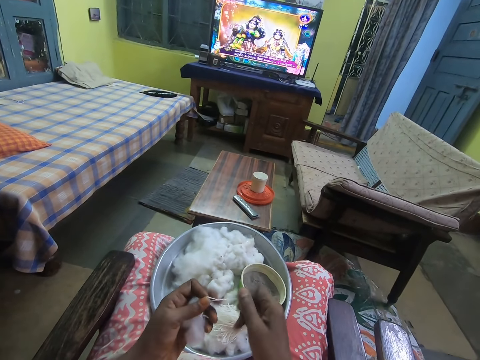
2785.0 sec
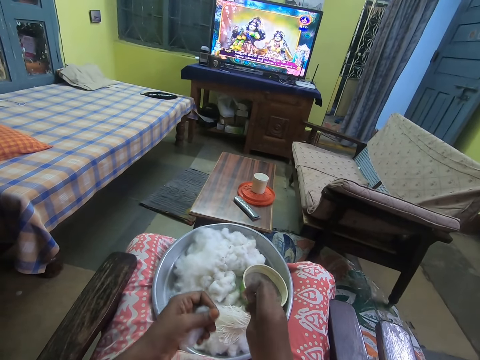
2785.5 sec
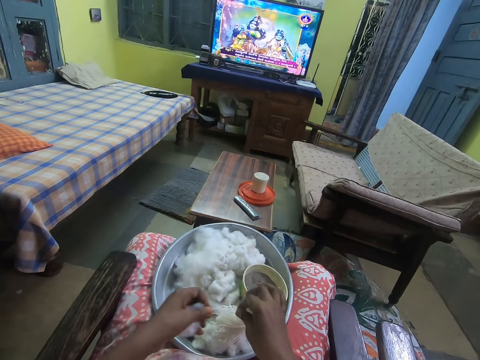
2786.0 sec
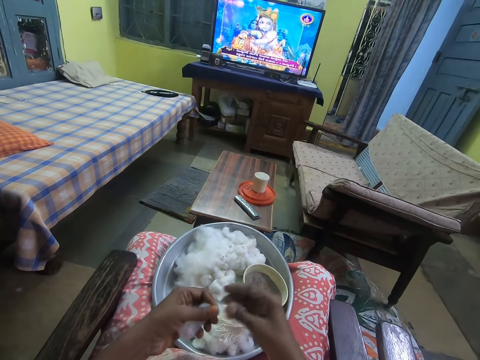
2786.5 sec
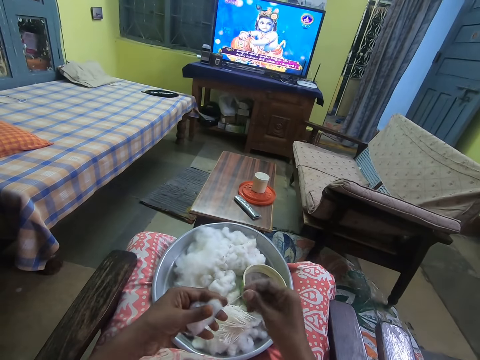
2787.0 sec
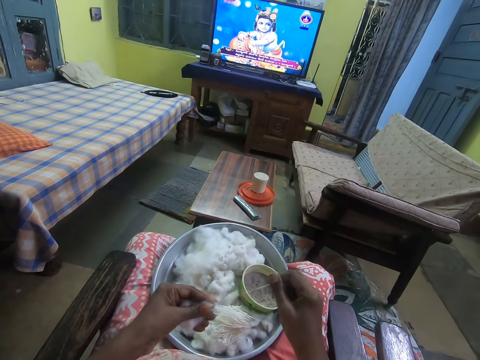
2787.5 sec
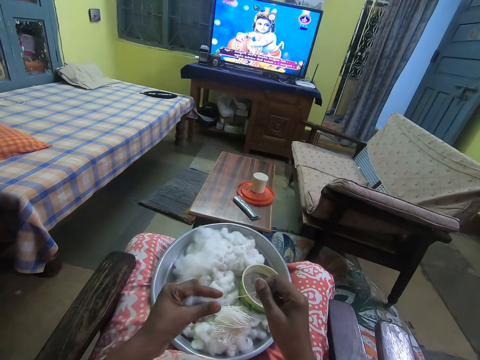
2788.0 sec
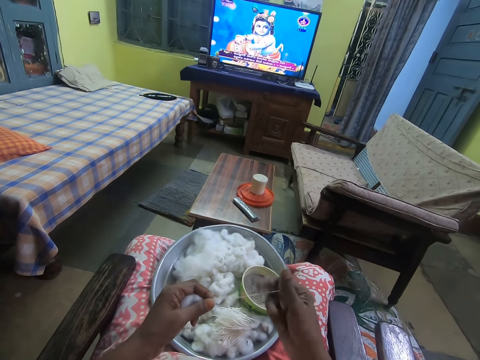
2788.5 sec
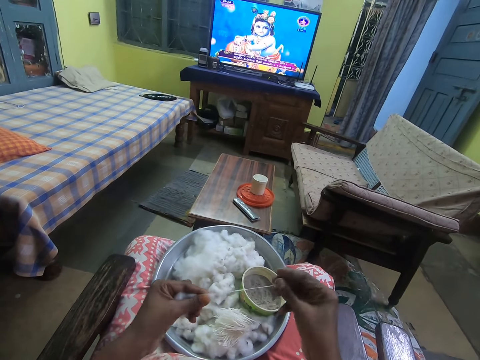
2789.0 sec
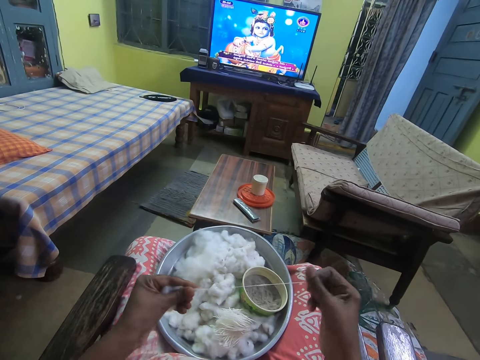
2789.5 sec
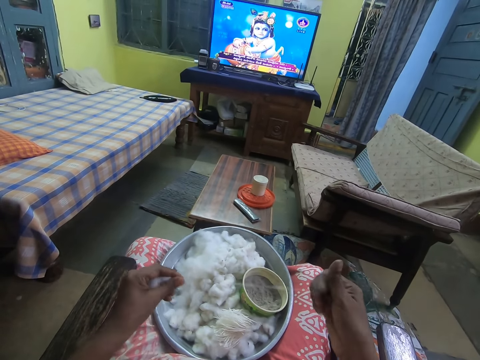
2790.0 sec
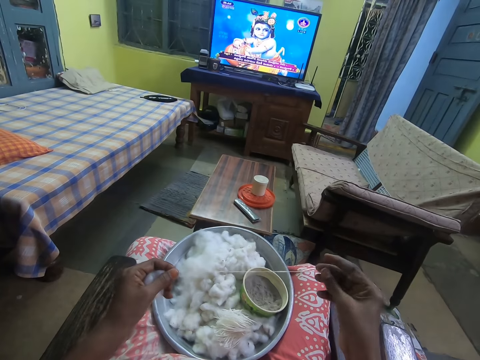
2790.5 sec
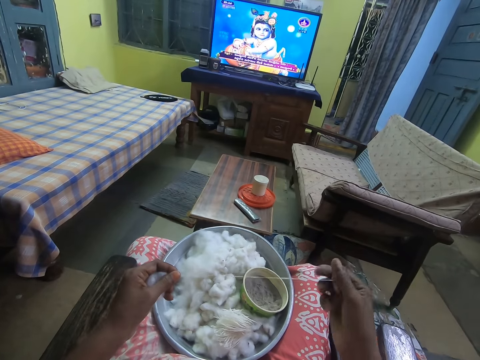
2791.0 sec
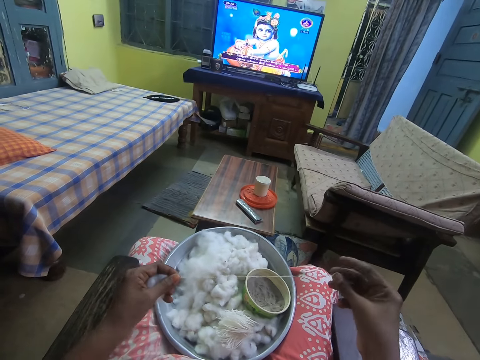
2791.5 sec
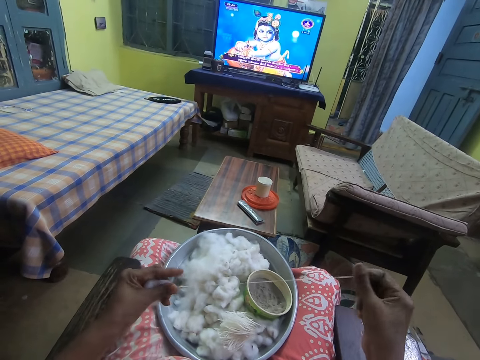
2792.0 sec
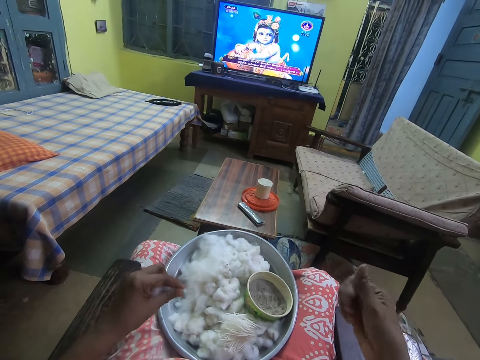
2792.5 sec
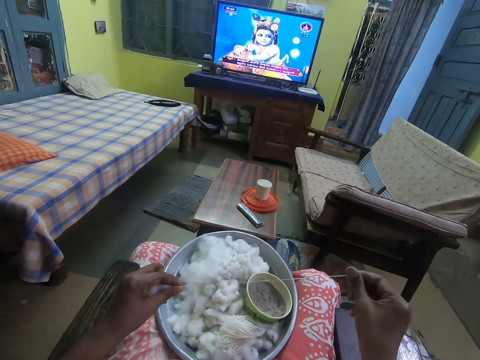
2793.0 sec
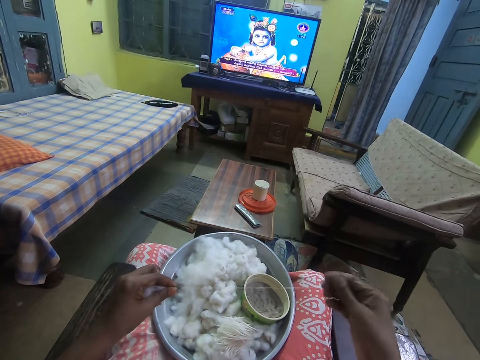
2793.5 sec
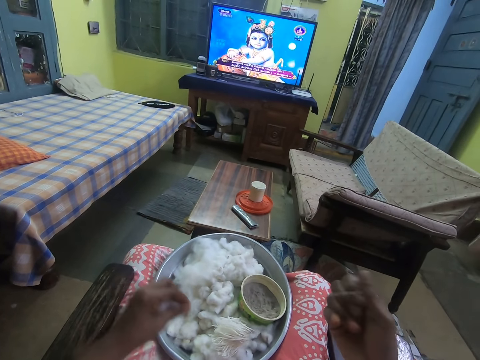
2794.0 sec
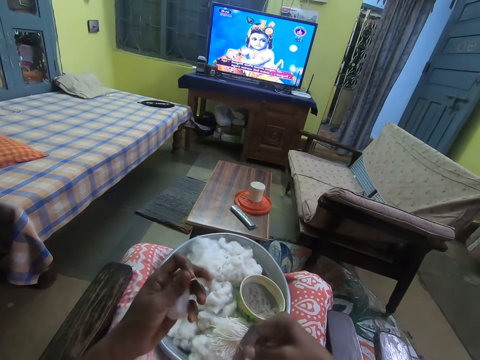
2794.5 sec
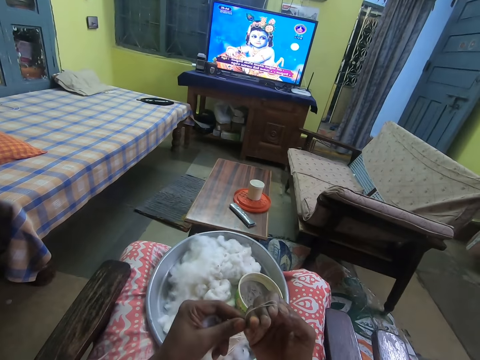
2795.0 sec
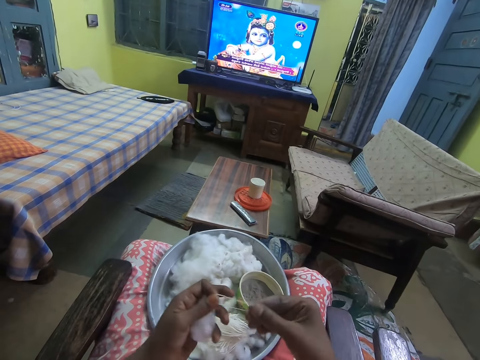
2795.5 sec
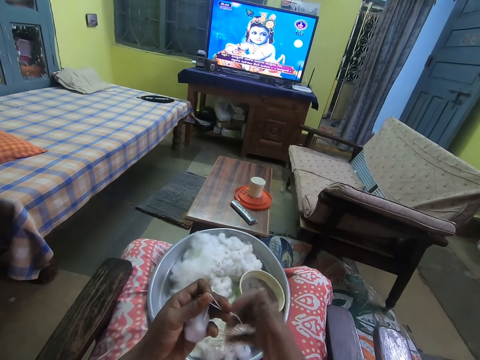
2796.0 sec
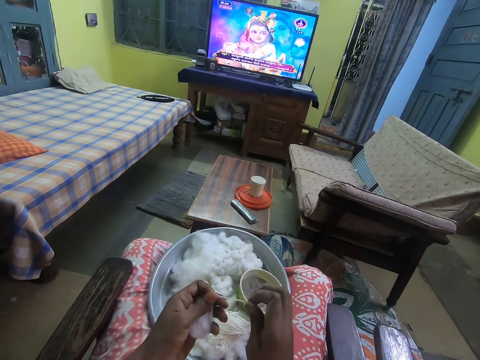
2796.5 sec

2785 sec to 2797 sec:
The camera wearer drops the yarn on the tray with her right hand. She pulls the cotton fibers in her left hand with her right hand. She holds the thread with her hands. She spins yarn from the cotton fibers with both hands. She straightens the thread. She folds the thread.

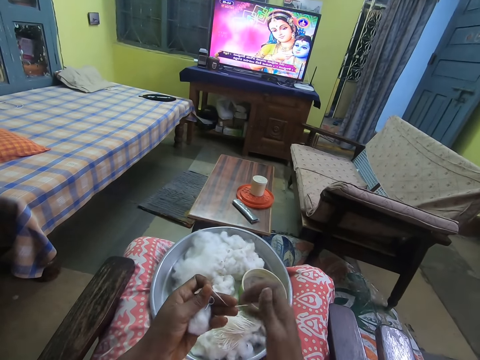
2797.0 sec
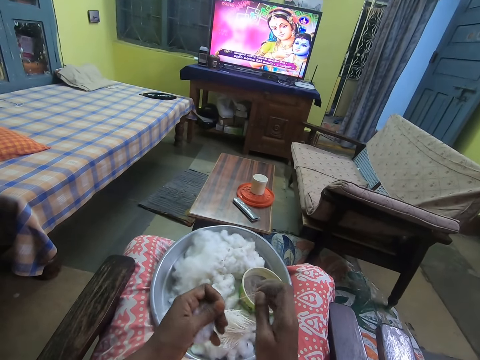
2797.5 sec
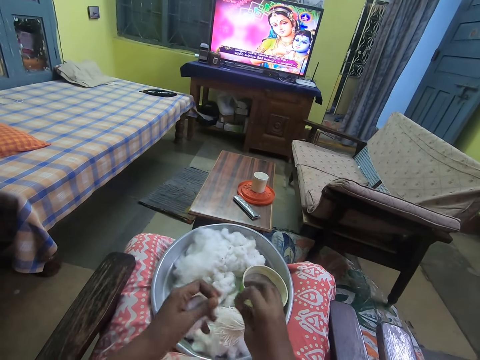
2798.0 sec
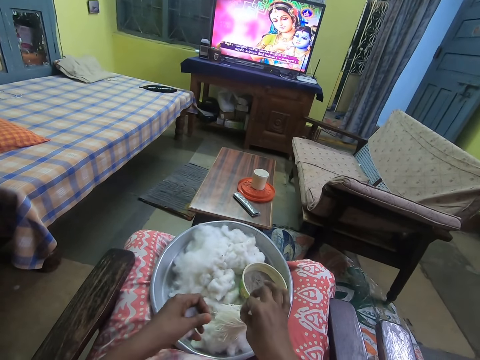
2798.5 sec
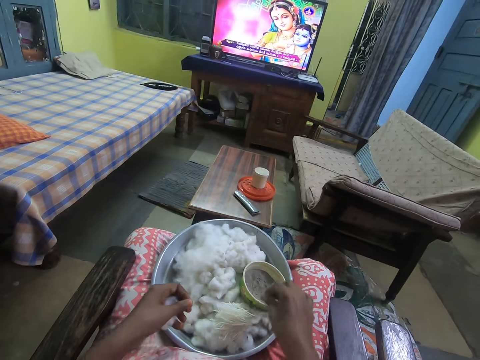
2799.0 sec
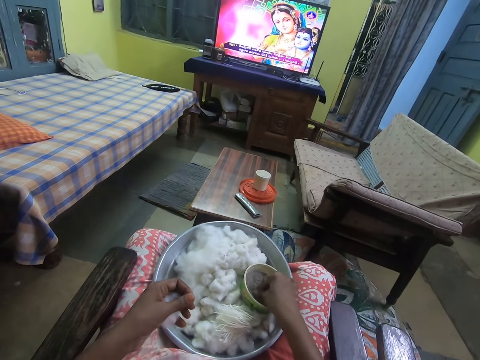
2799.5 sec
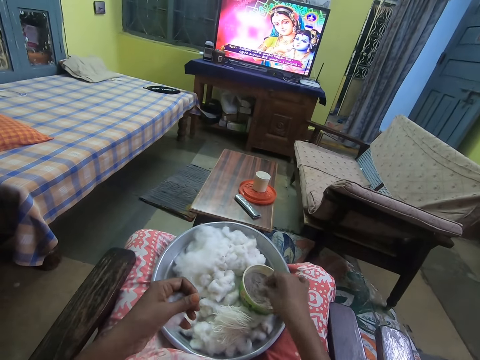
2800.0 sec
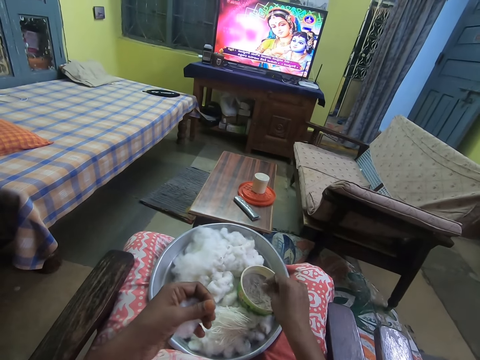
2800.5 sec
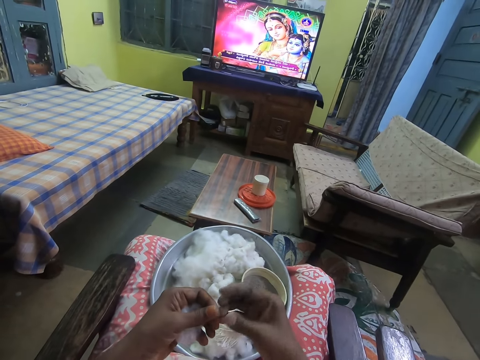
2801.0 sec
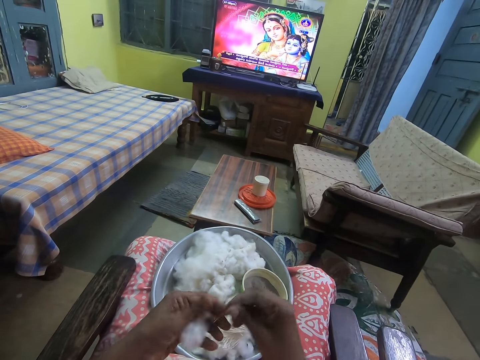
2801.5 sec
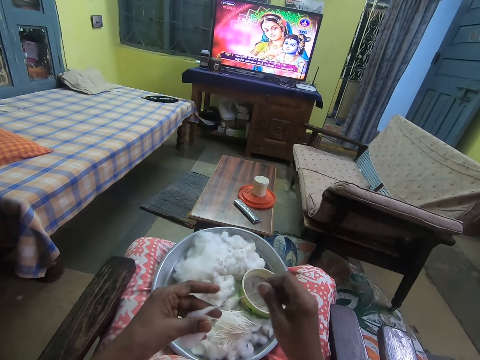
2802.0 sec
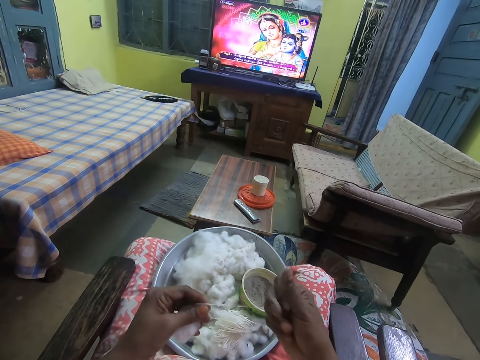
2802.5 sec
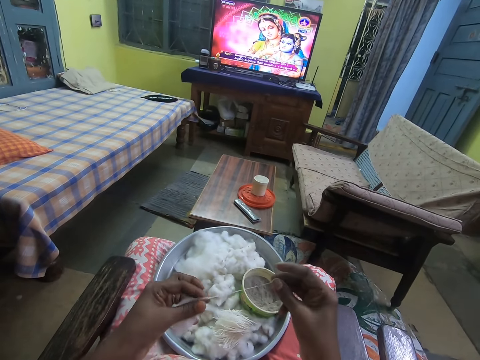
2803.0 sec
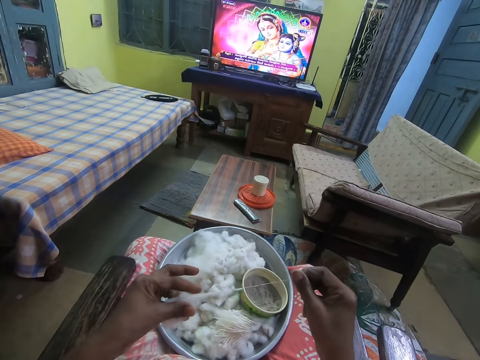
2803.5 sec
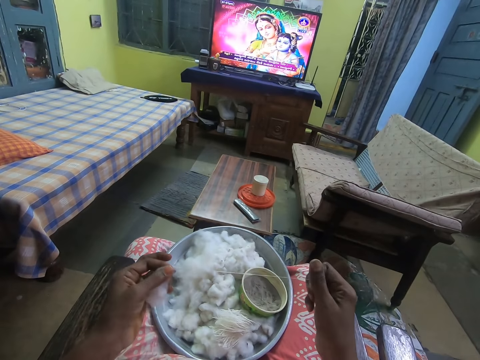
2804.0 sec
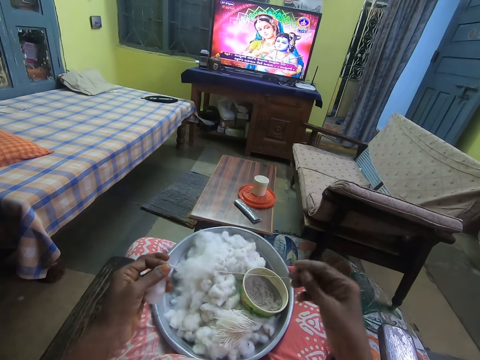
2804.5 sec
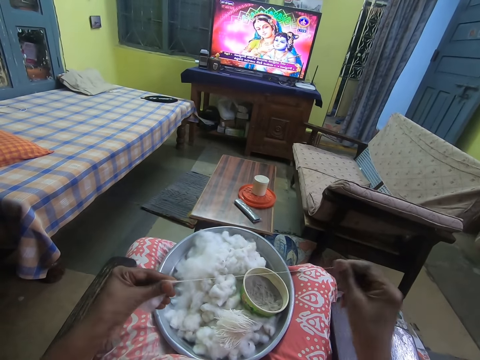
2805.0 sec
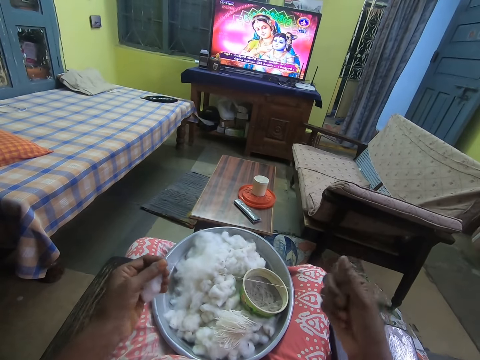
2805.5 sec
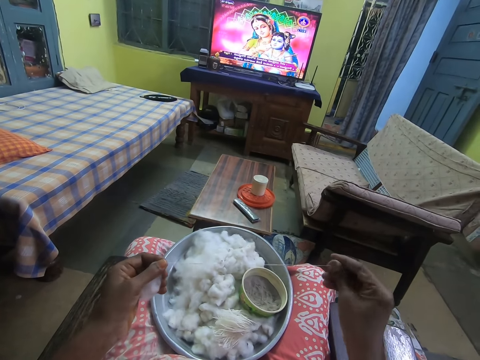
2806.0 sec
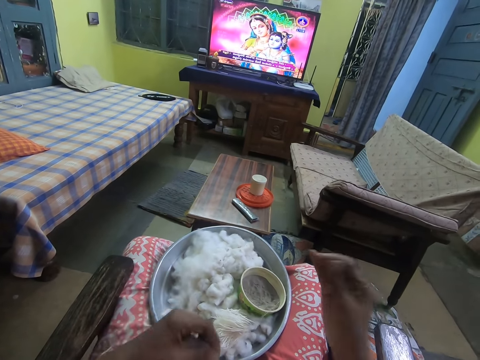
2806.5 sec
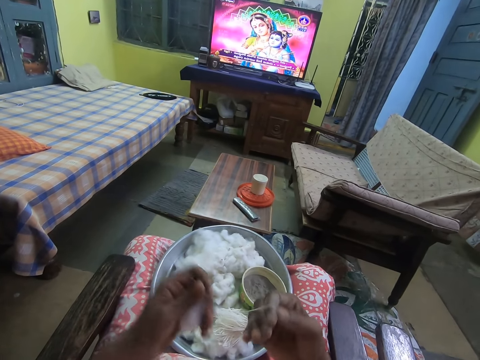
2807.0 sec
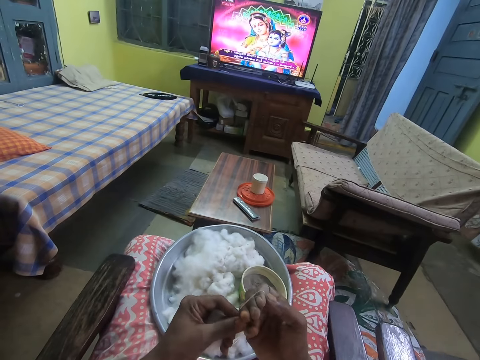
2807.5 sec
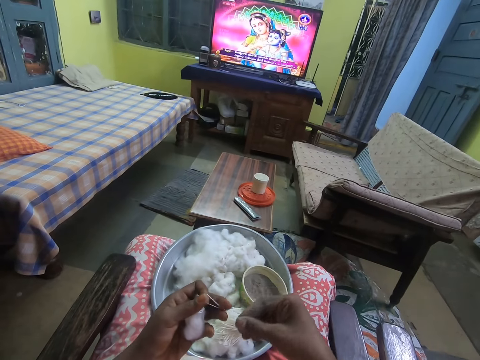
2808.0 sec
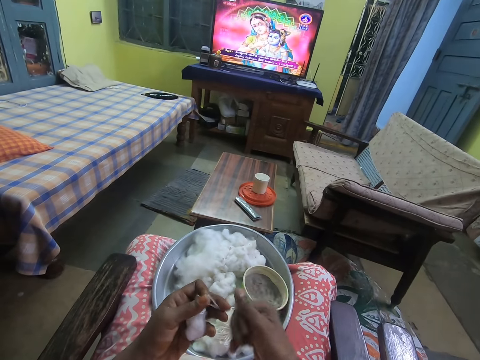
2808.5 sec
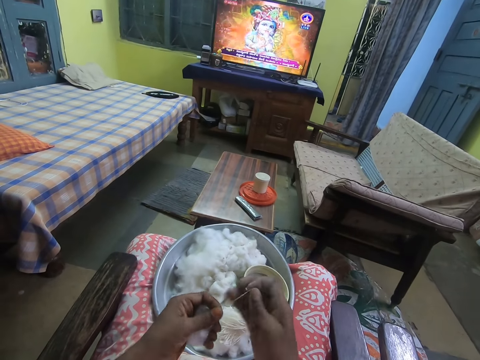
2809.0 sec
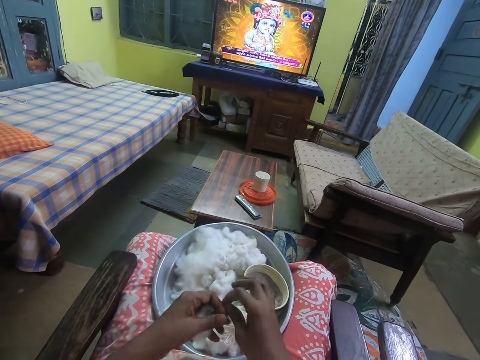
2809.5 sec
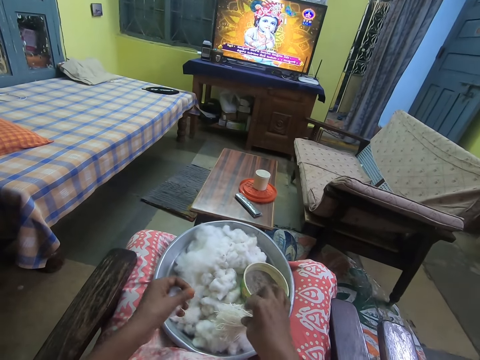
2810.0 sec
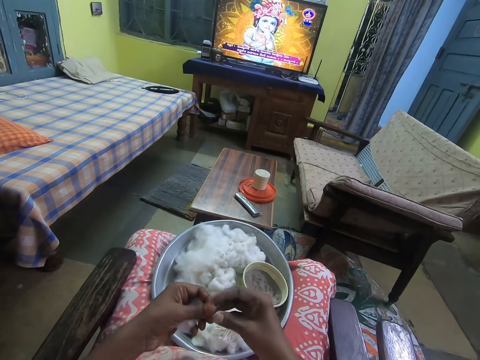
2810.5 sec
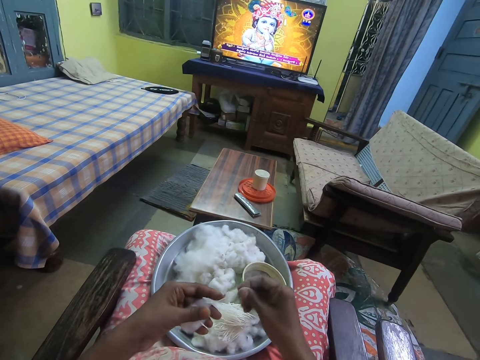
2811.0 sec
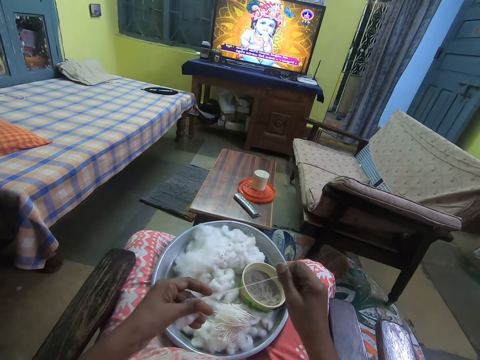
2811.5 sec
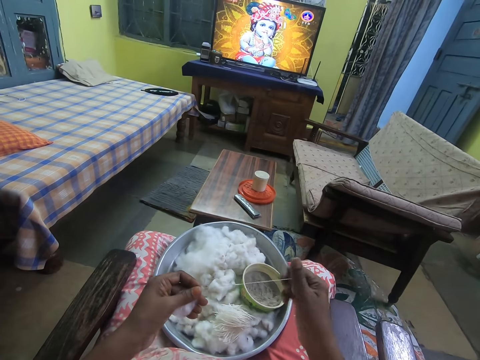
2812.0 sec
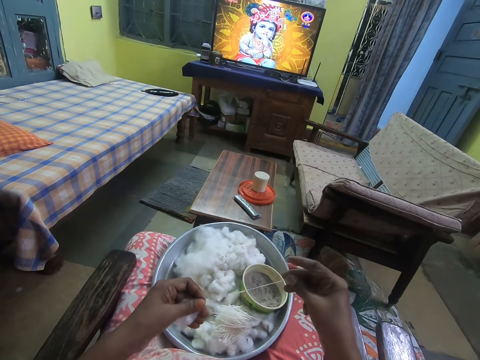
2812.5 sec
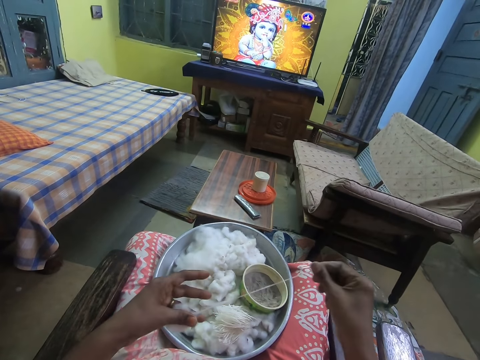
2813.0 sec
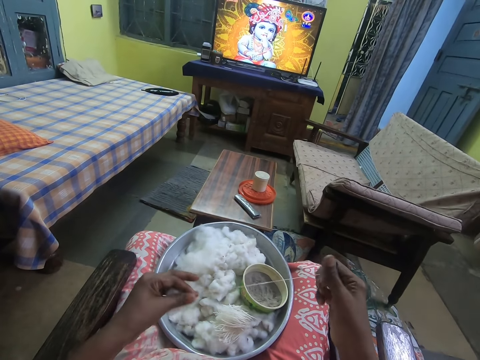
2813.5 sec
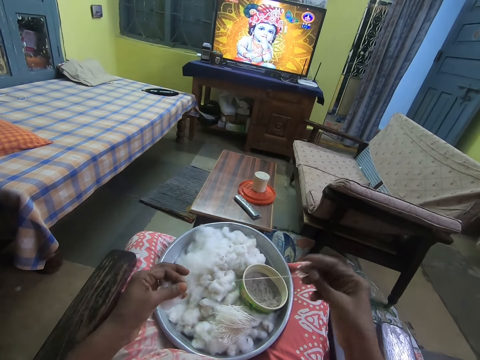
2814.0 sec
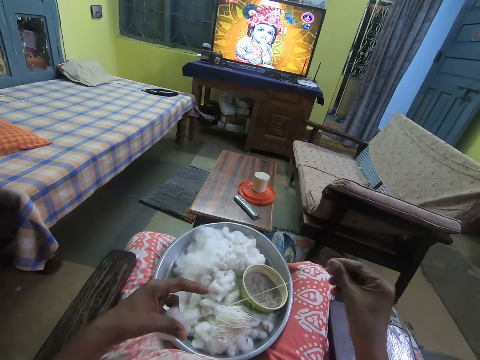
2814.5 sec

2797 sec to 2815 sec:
The camera wearer drops the yarn on the tray with her right hand. She touches something with the right hand. She dips her right hand in the bowl of powder. She pulls the cotton fibers in her left hand with her right hand. She holds the thread with her hands. She spins yarn from the cotton fibers with both hands. She straightens the thread. She folds the thread. She drops the yarn on the tray with her right hand. She pulls the cotton fibers in her left hand with her right hand. She holds the thread with her hands. She spins yarn from the cotton fibers with both hands. She straightens the thread.
